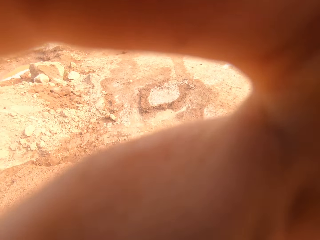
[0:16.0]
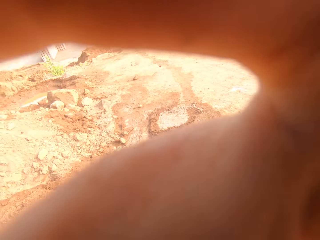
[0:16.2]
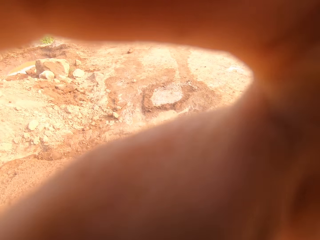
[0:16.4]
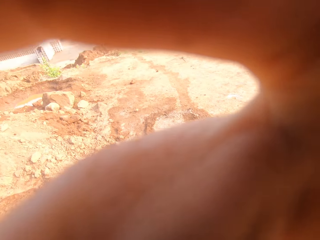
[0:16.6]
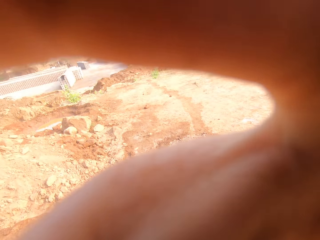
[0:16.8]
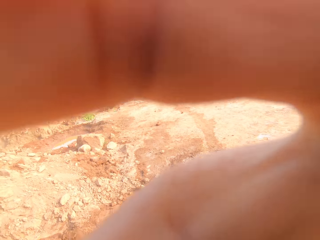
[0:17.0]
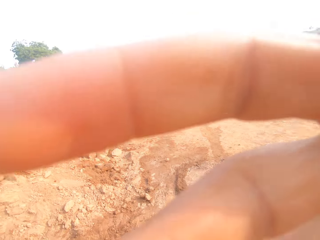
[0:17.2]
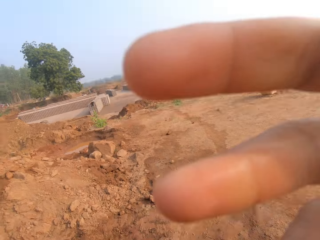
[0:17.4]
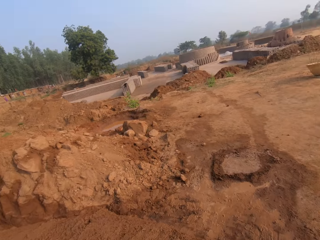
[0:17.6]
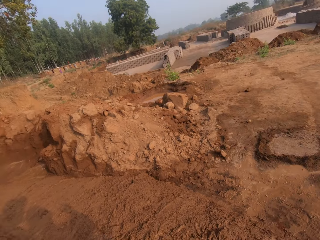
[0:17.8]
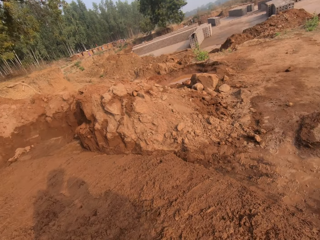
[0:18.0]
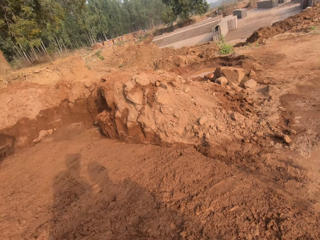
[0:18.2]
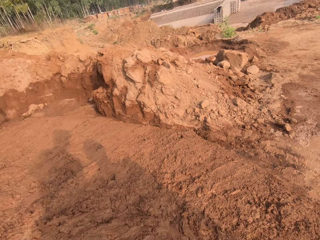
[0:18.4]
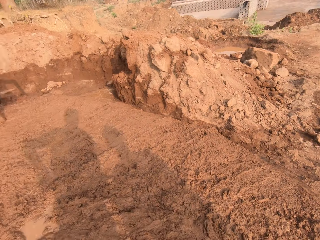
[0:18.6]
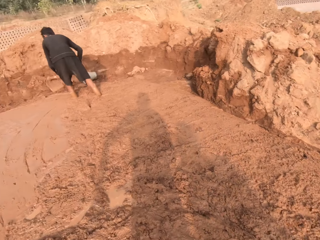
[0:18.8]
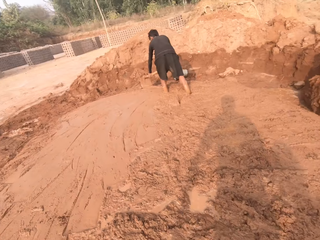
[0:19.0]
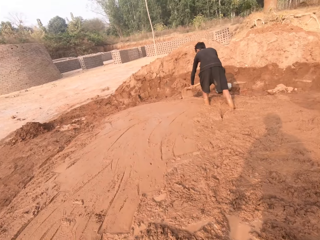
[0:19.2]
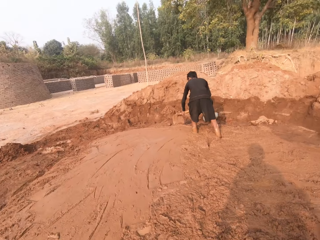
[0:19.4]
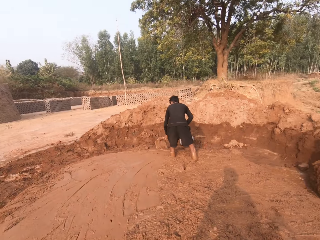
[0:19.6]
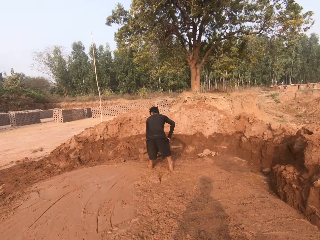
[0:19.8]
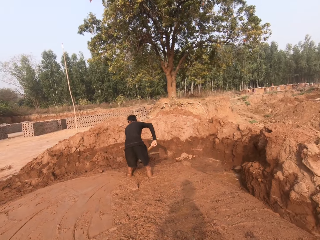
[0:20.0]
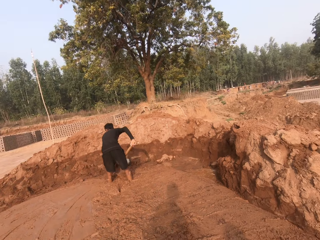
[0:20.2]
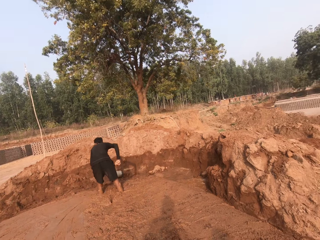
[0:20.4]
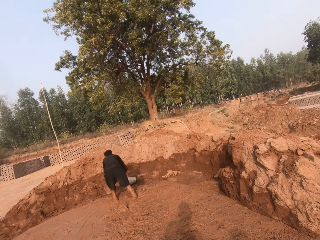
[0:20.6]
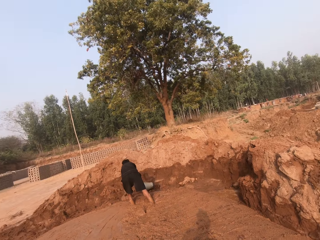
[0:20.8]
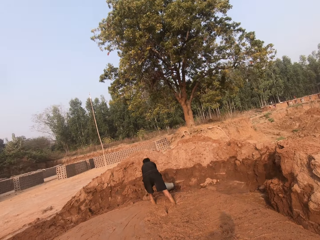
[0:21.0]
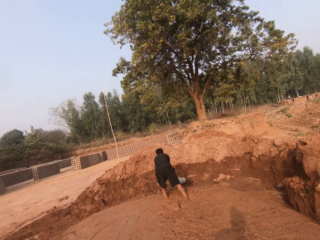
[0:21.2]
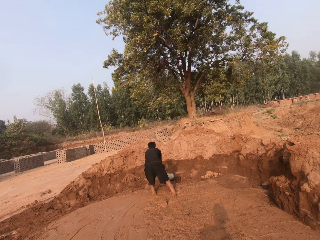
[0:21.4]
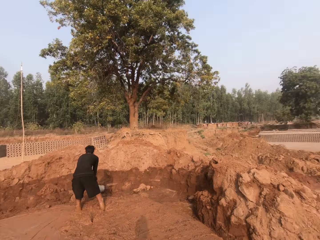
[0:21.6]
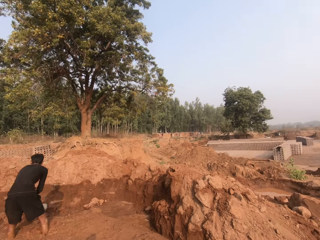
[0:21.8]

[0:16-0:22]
The camera wearer looks around. A man digs with a hoe.

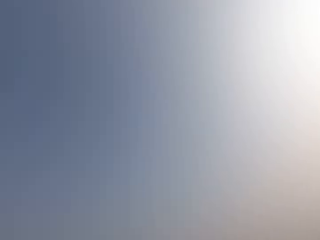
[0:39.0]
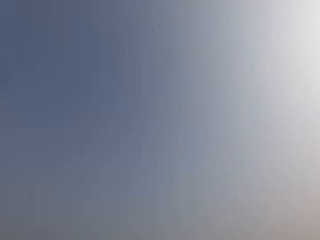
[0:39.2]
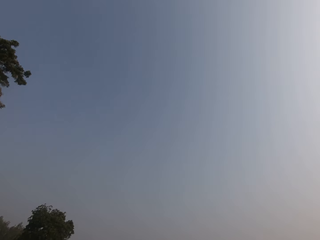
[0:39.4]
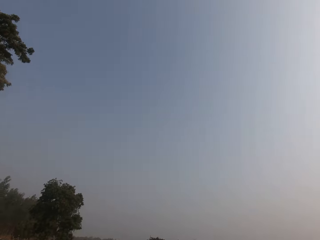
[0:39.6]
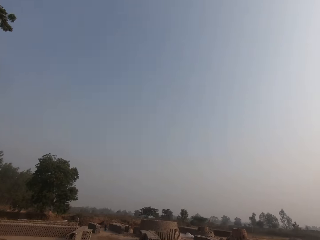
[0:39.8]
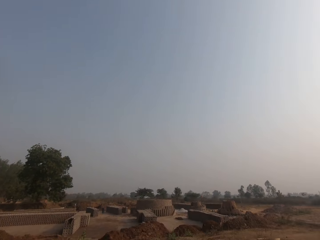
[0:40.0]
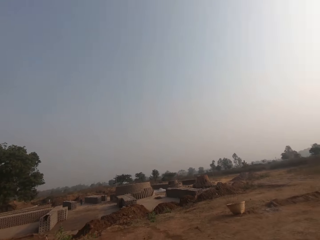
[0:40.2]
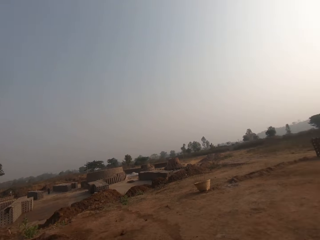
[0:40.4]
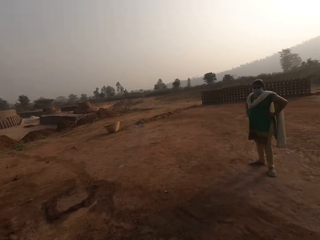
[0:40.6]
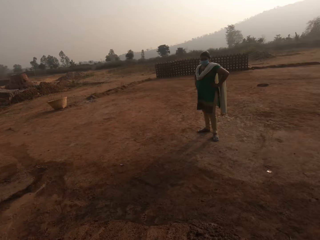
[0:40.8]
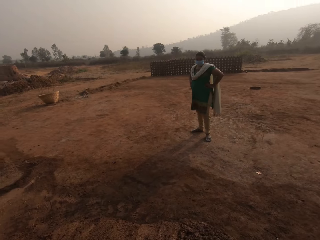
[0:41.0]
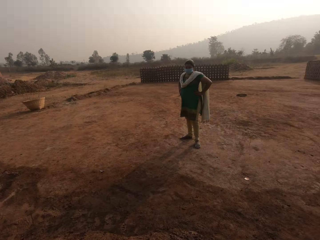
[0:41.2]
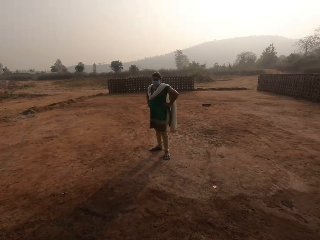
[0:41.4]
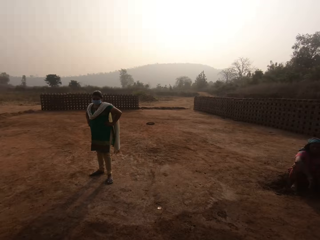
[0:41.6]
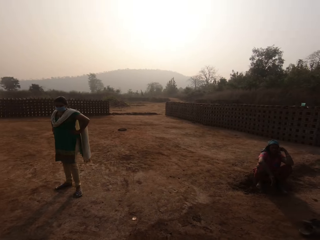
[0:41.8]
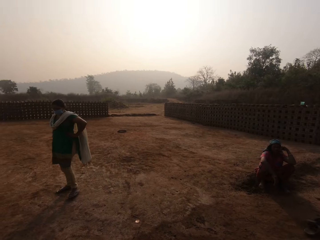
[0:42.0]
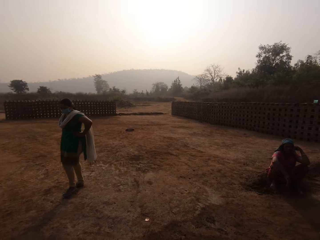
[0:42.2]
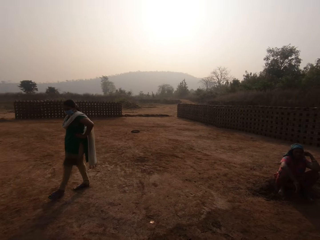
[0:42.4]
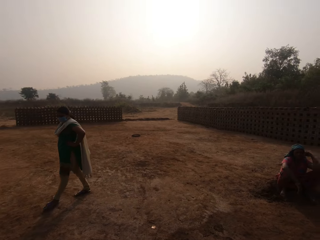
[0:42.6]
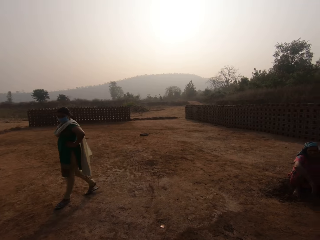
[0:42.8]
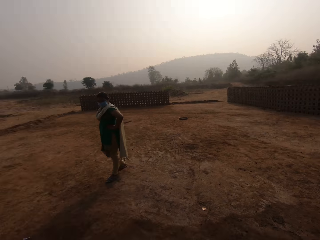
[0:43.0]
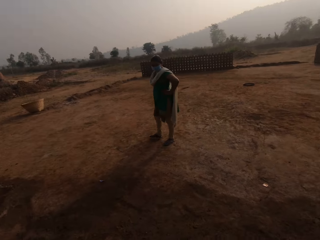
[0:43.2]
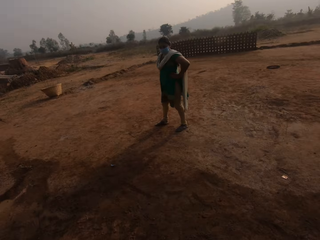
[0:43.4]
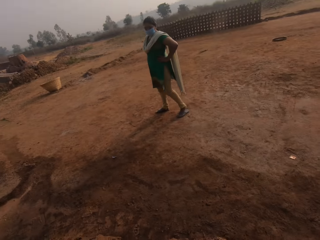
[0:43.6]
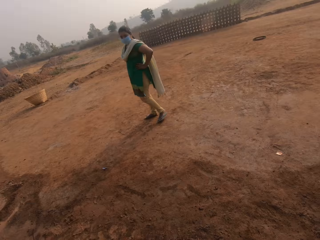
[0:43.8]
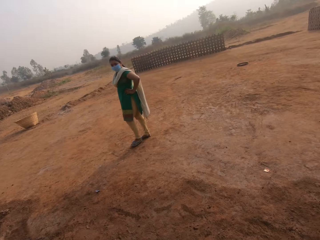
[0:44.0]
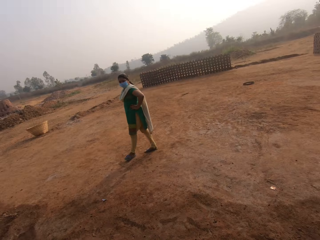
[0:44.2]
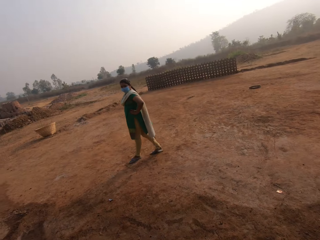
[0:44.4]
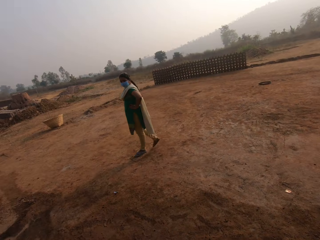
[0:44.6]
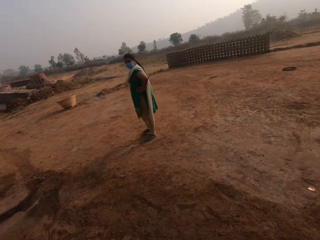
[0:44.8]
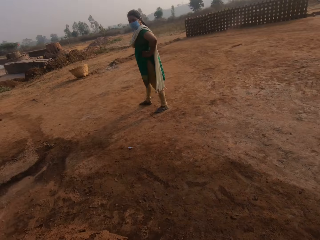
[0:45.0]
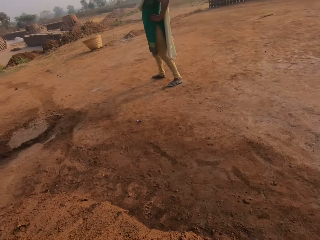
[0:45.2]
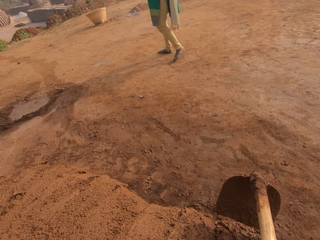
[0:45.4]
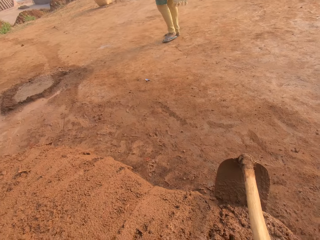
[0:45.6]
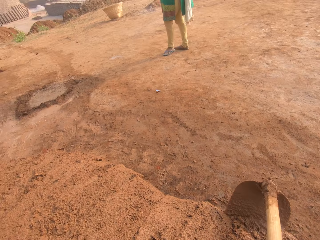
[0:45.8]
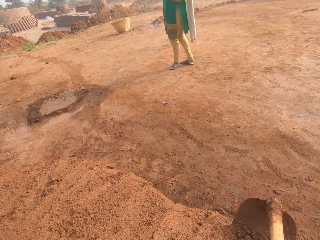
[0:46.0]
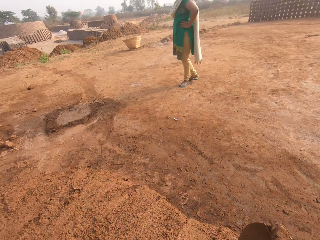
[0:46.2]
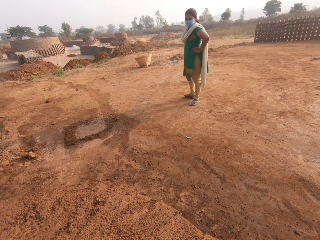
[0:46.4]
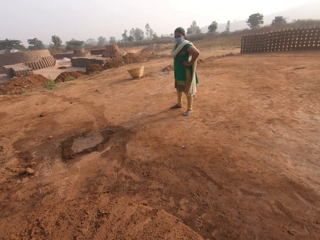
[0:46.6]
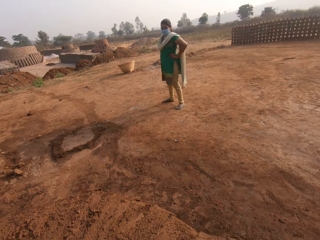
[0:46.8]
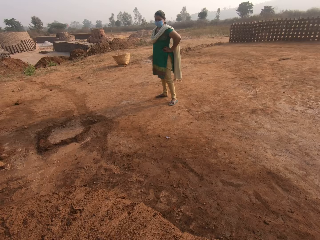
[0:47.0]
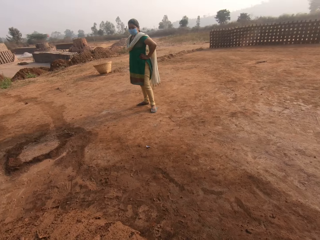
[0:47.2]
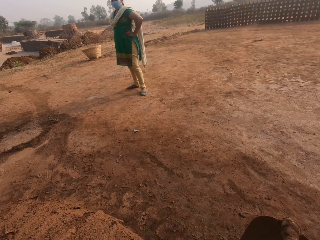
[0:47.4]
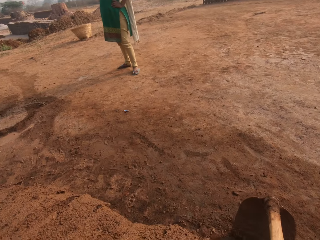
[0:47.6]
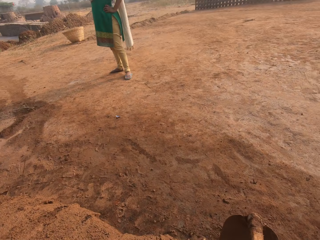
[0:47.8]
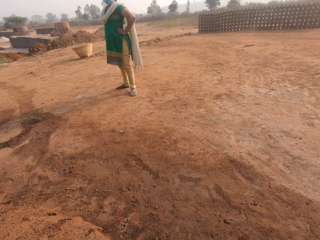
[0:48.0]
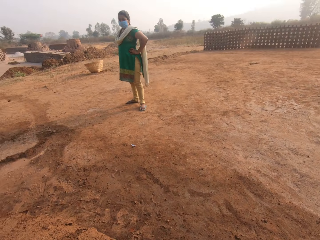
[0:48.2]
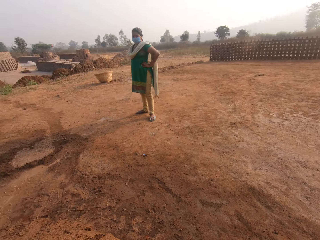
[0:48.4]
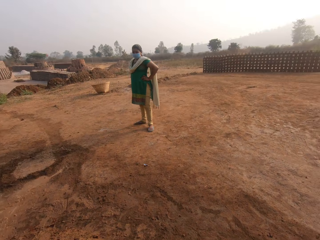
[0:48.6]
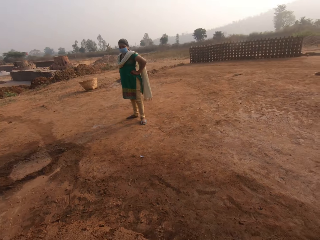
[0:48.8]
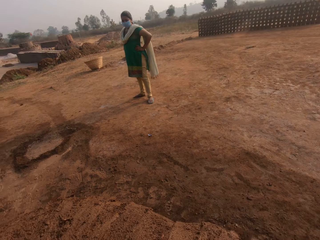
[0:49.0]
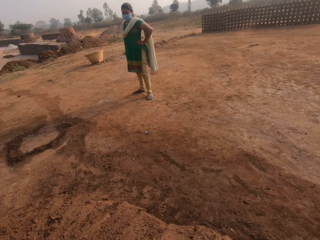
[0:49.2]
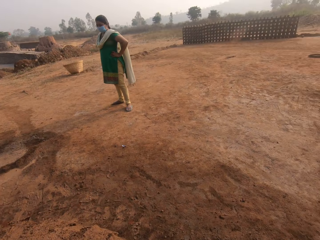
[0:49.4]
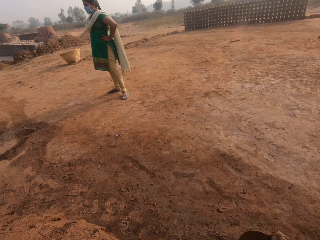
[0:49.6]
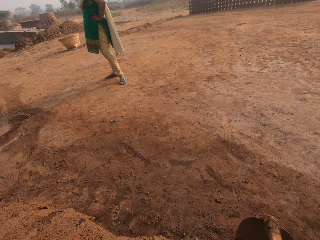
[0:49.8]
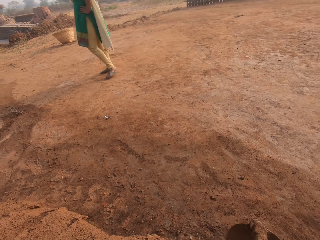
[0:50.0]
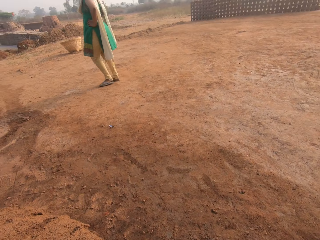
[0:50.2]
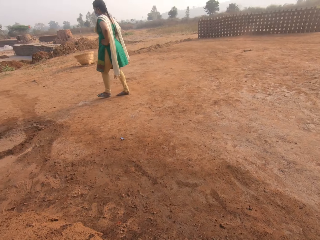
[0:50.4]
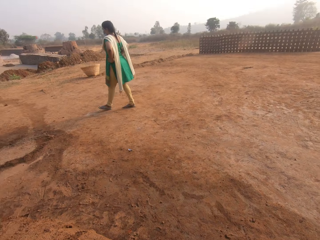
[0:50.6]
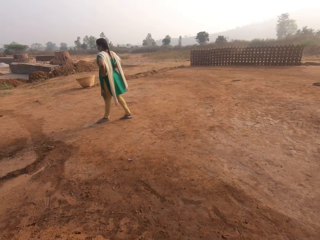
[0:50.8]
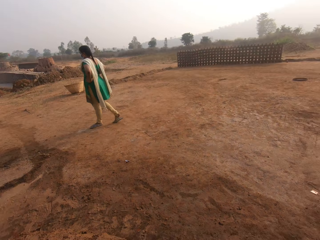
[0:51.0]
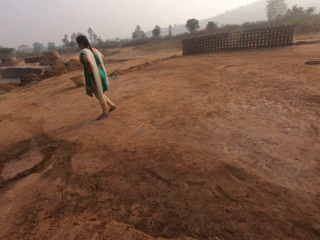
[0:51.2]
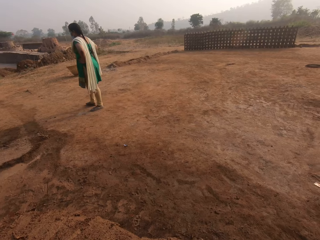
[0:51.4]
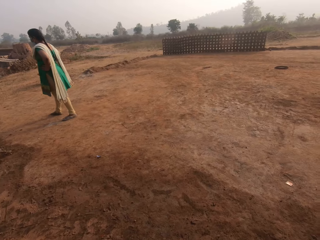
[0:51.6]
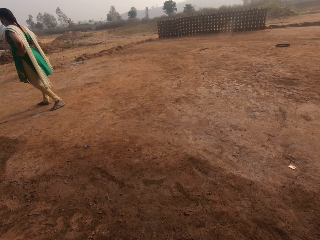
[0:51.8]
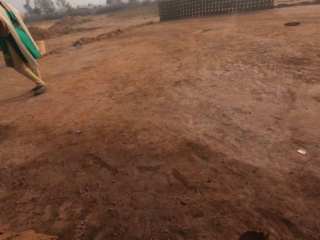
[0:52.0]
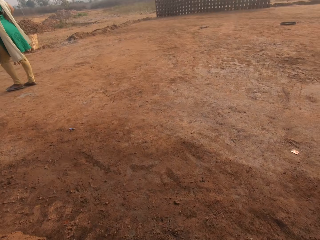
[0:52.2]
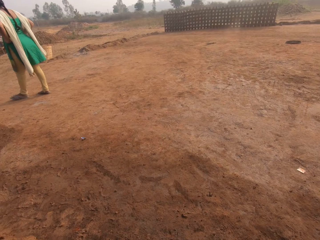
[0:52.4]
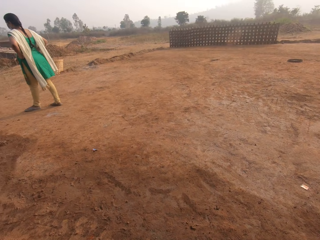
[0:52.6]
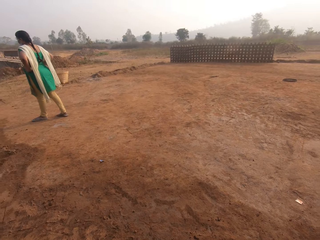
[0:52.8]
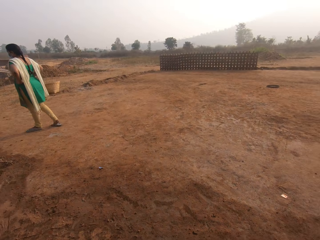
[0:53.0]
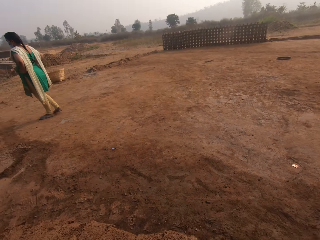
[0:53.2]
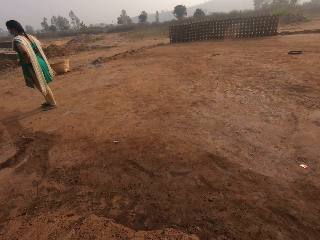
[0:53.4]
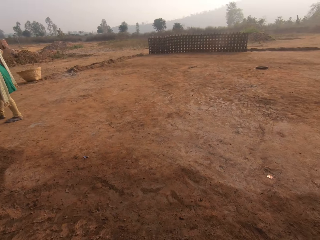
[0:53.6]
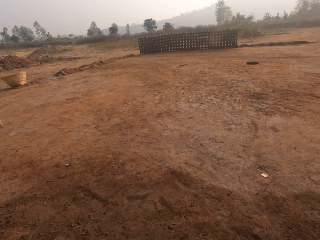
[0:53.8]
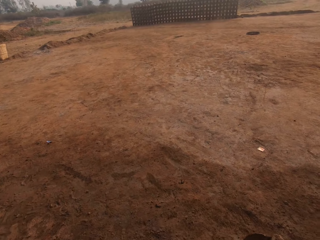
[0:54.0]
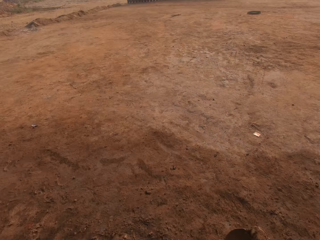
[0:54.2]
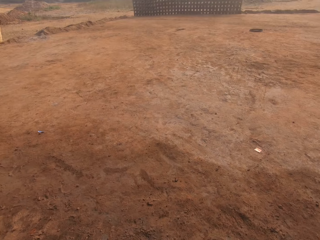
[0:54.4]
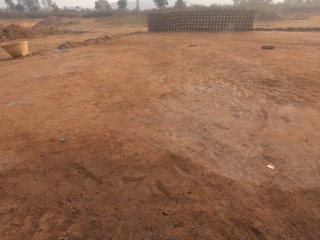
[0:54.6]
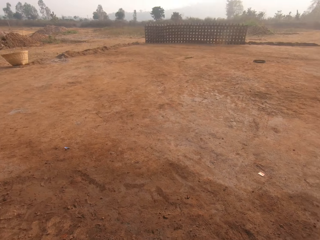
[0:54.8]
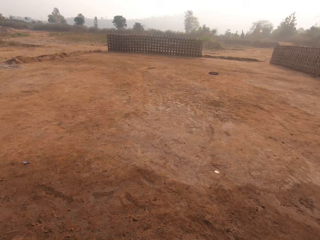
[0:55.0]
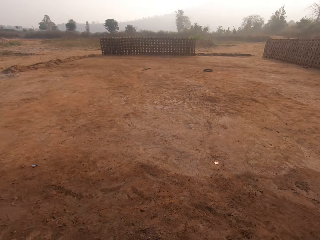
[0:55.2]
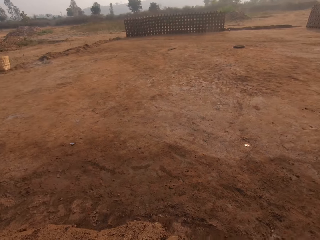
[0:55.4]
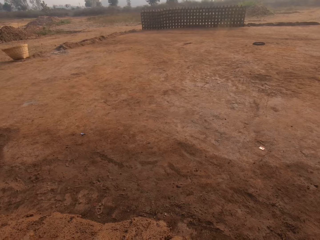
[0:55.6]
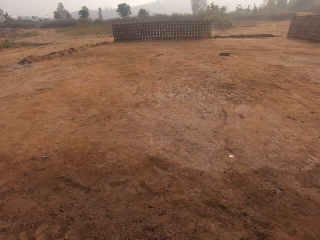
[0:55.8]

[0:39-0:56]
A woman looks at the camera wearer. The woman walks around. The camera wearer digs with a hoe. They collect the mud with the hoe. The woman walks around.
